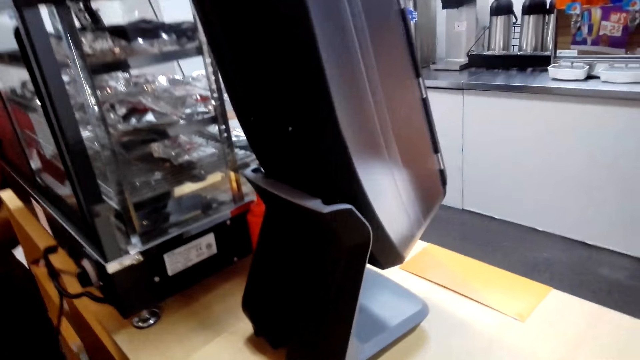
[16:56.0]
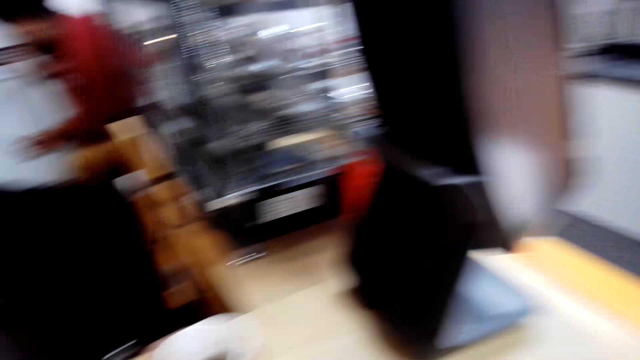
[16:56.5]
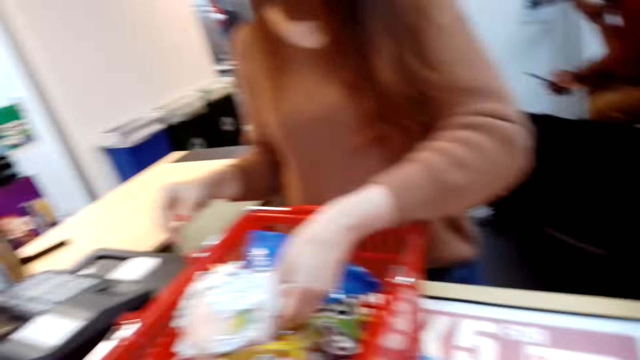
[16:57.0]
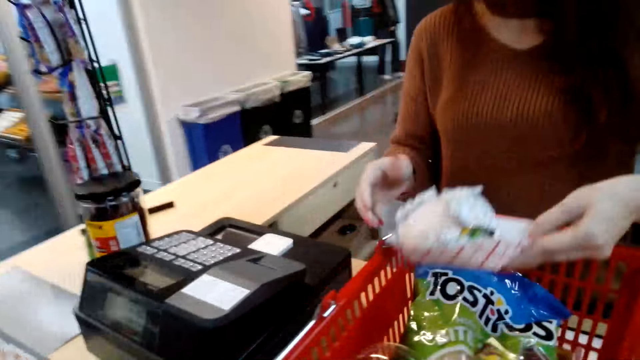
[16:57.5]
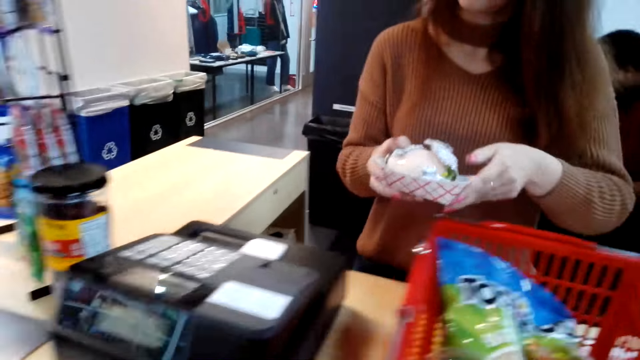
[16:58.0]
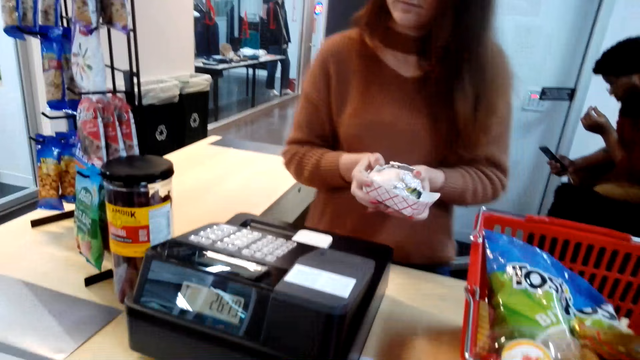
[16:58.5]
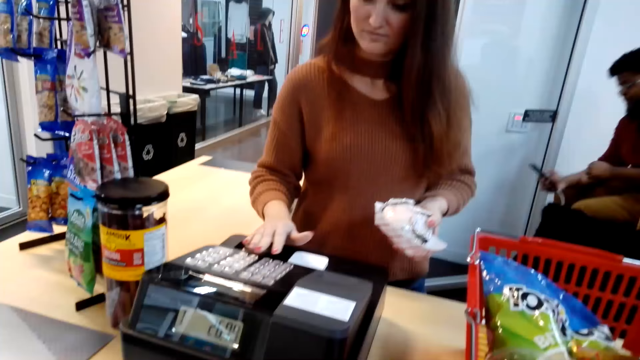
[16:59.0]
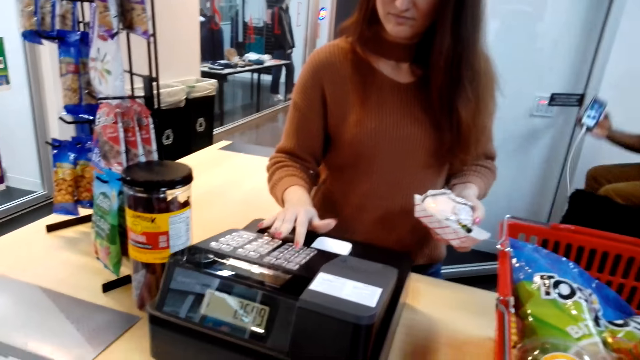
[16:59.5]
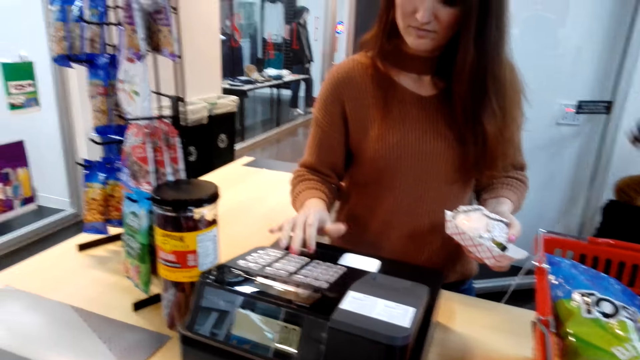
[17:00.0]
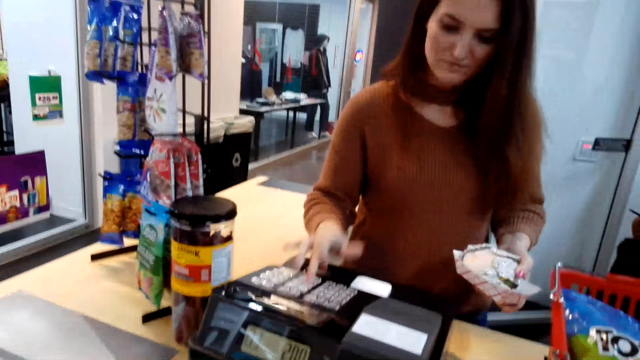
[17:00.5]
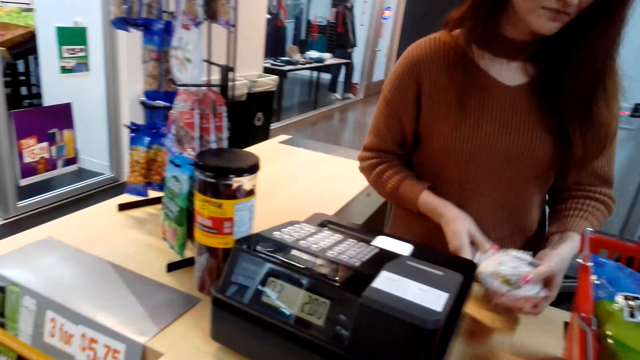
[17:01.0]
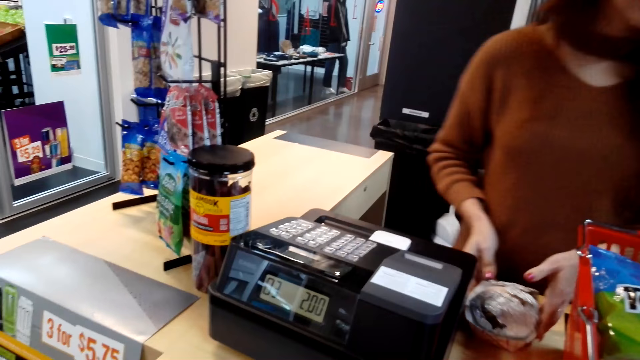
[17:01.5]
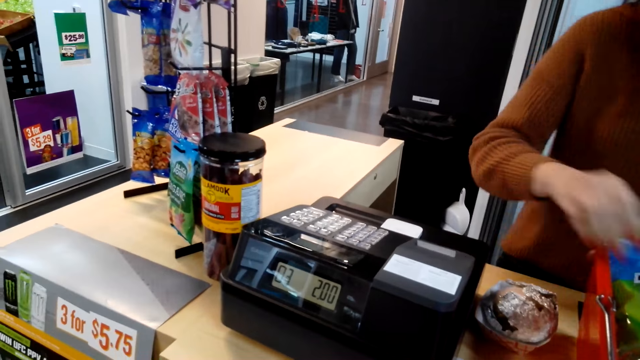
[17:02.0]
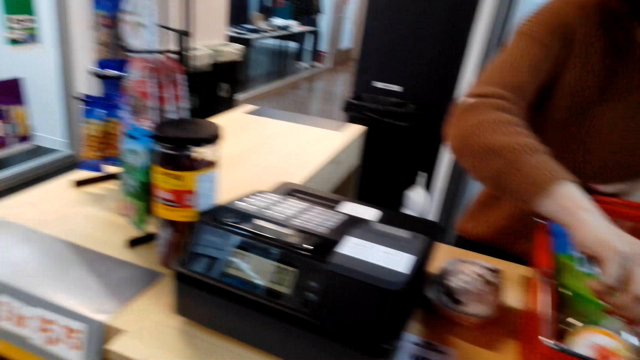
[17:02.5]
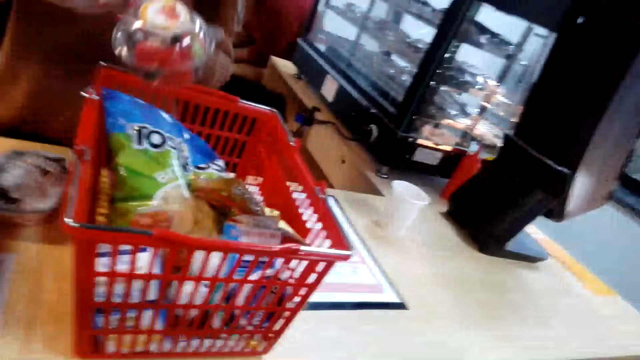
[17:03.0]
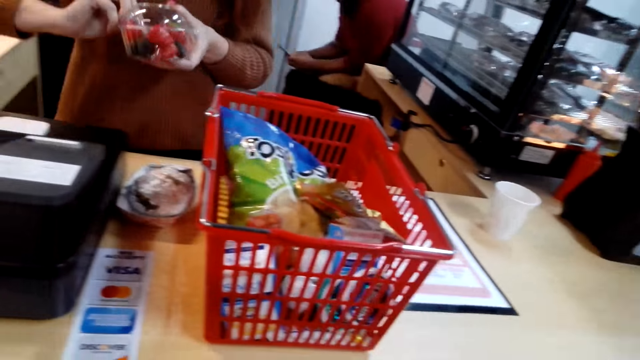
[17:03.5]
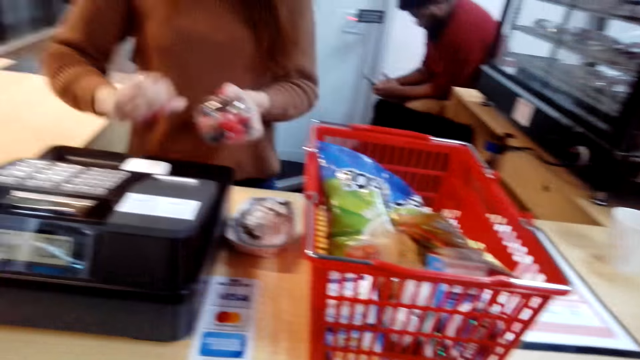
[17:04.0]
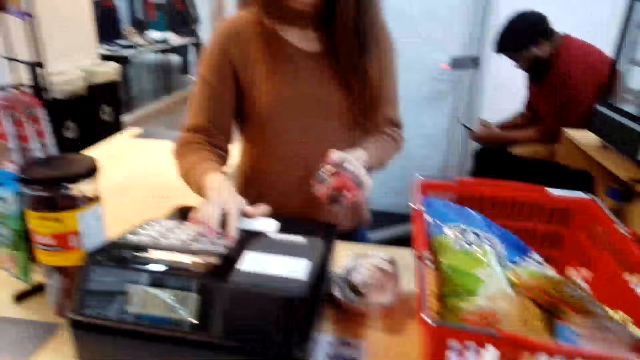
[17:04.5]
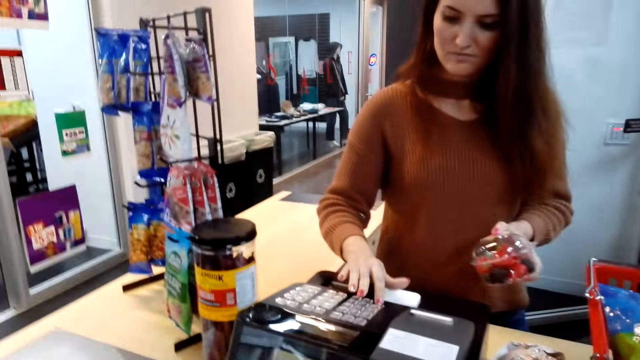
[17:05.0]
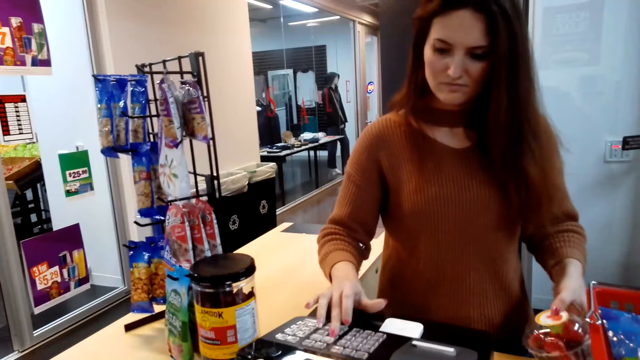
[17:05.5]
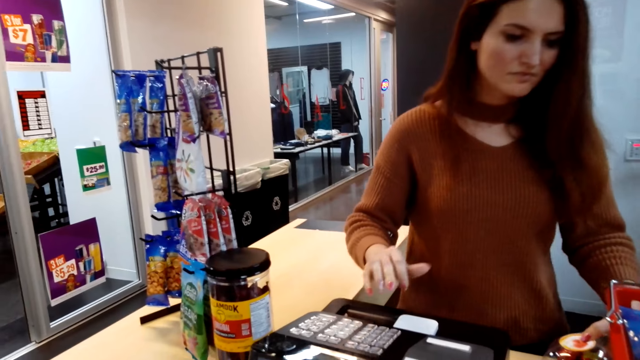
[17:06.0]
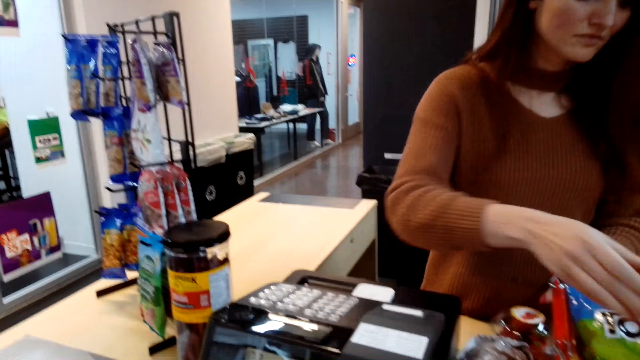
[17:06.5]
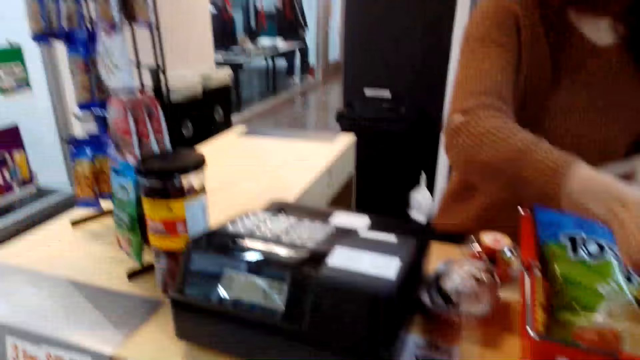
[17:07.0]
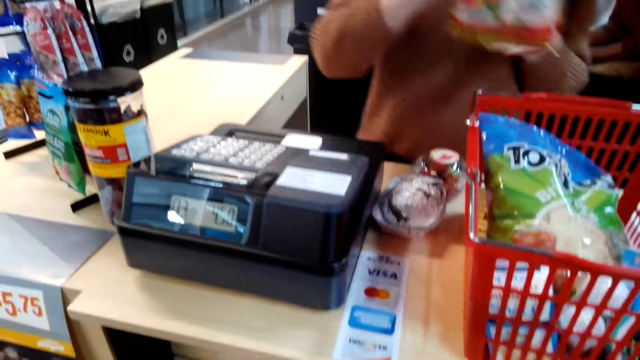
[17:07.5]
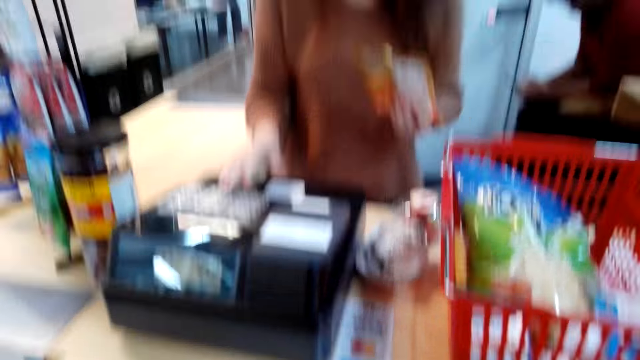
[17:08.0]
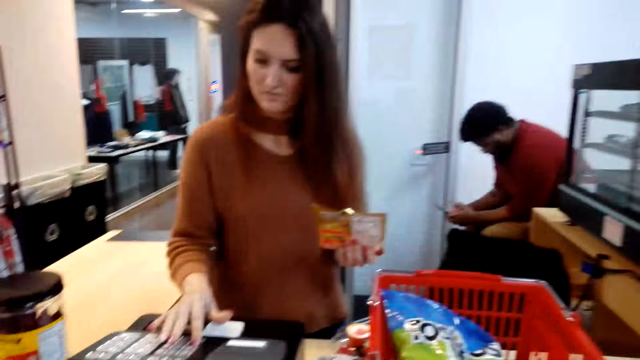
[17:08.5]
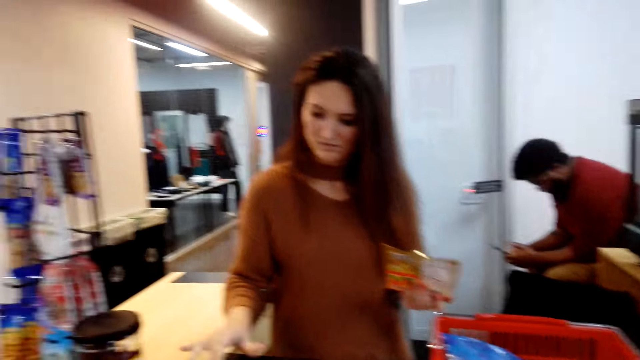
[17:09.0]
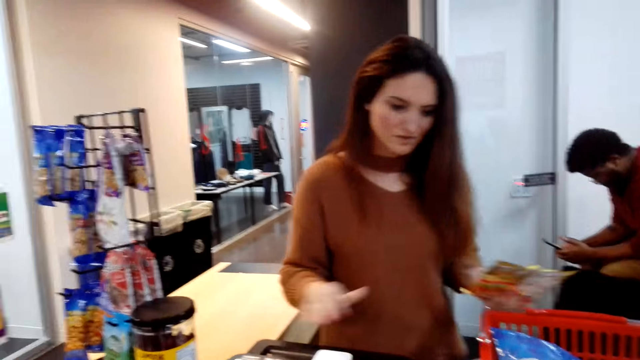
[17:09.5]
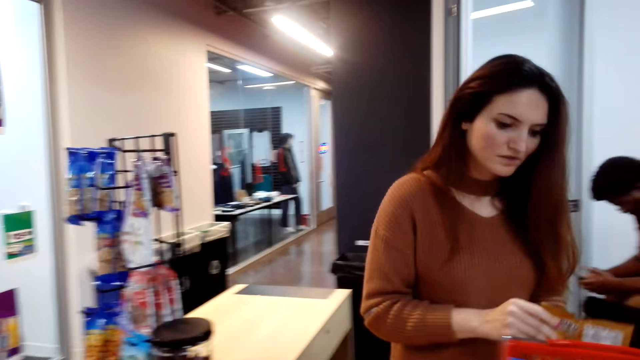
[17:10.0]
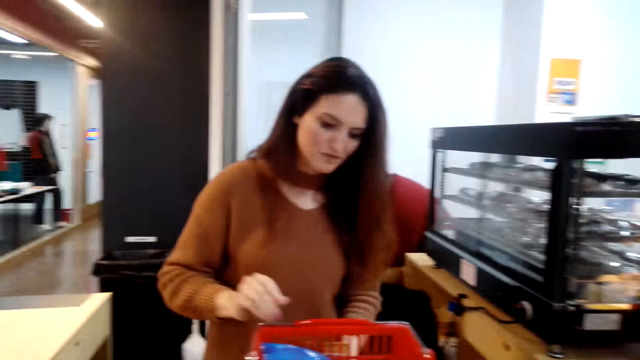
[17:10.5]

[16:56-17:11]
The camera wearer looks around. A cashier picks up the food from the basket and types on the register machine. The cashier puts the food on the table, picks up the container from the basket and types on the register machine. The cashier puts the container on the counter, picks up a packet of candy from the basket and types on the register machine.

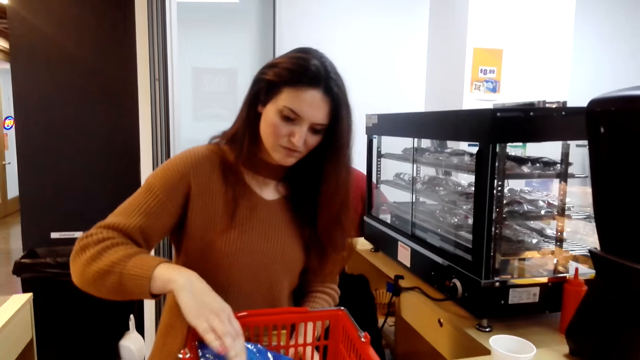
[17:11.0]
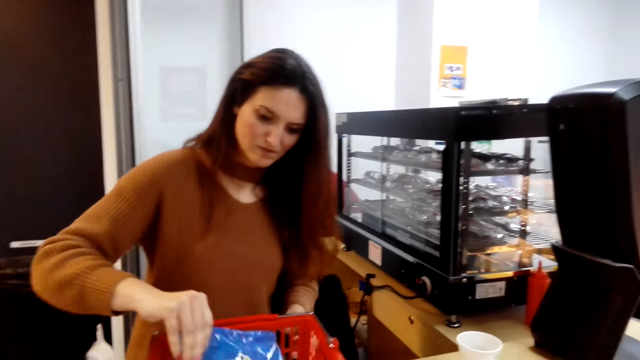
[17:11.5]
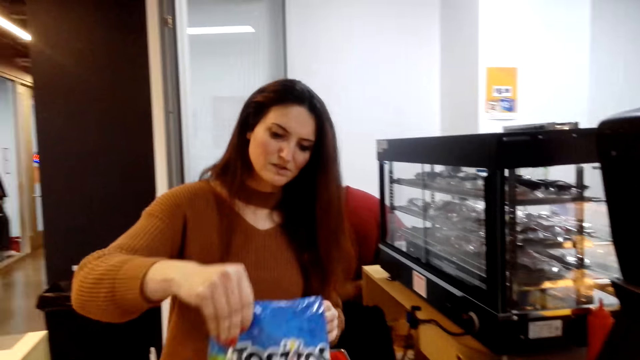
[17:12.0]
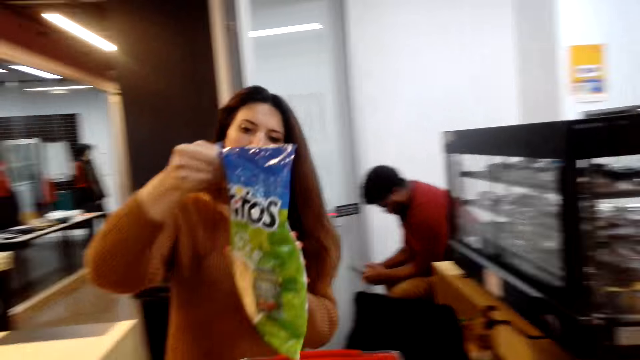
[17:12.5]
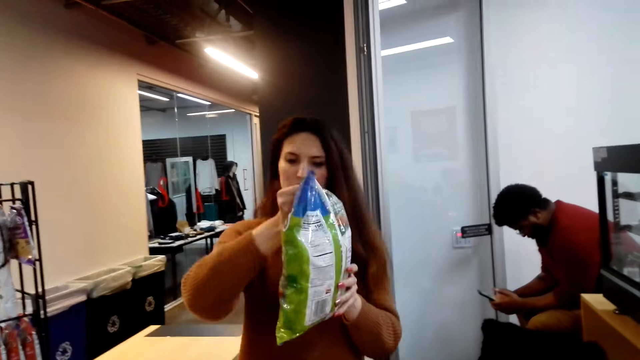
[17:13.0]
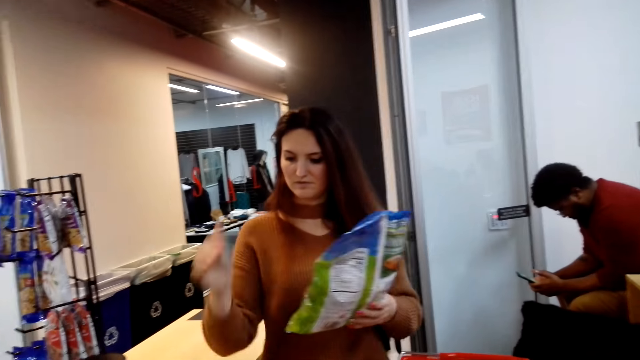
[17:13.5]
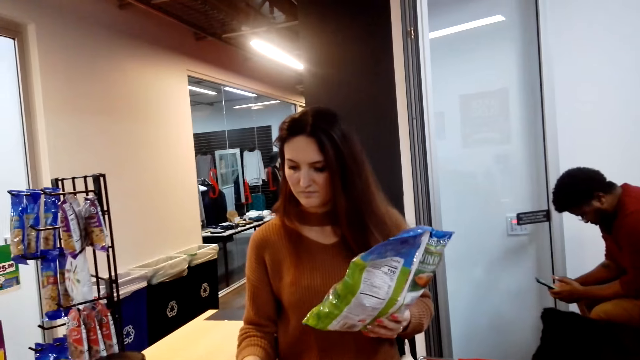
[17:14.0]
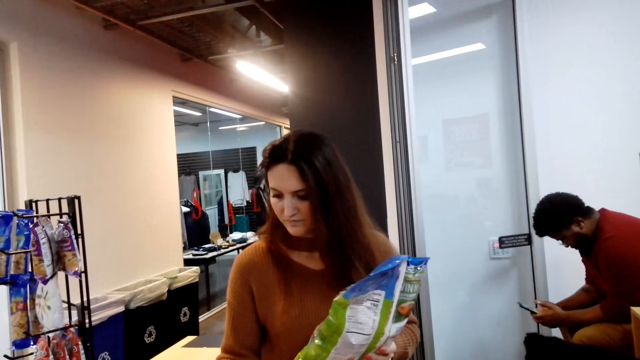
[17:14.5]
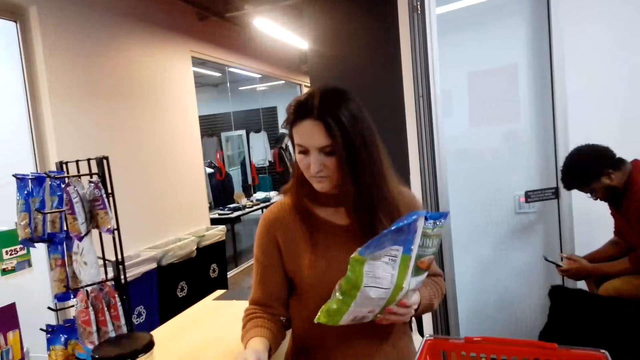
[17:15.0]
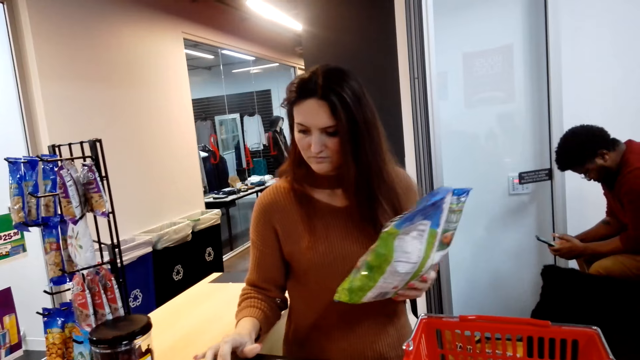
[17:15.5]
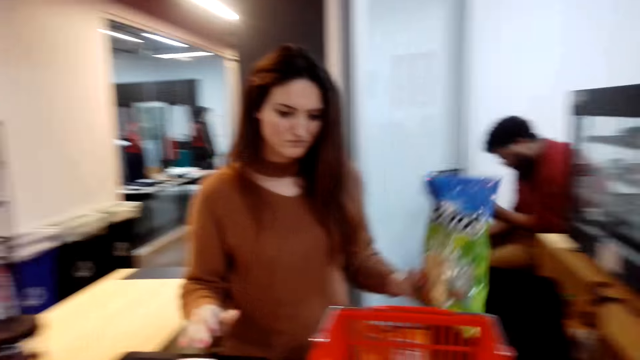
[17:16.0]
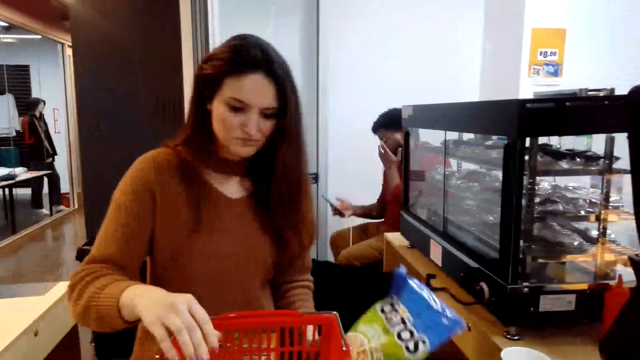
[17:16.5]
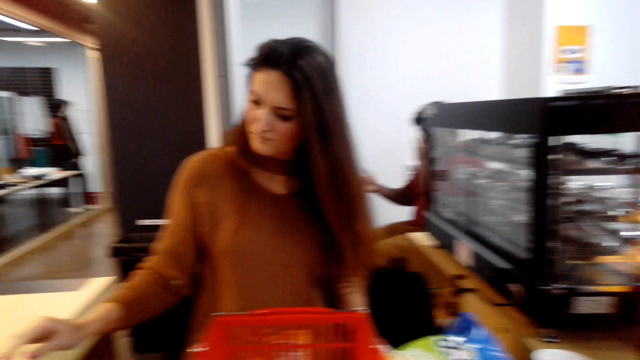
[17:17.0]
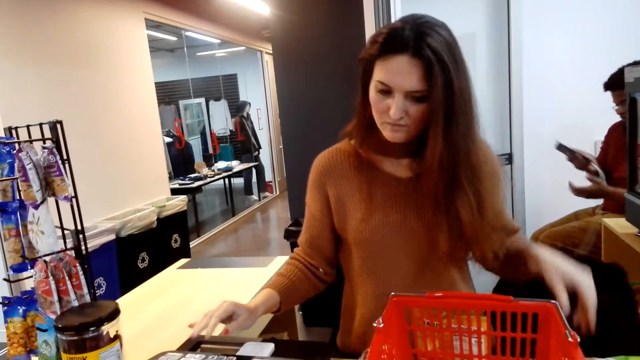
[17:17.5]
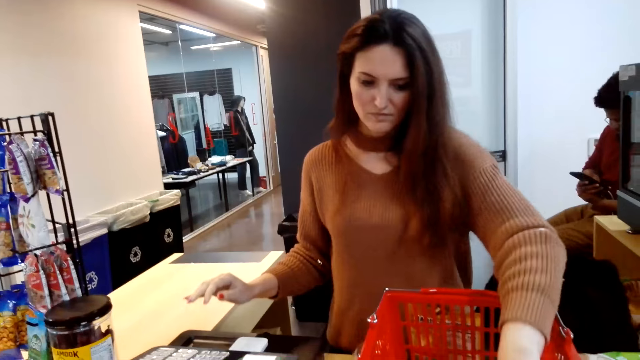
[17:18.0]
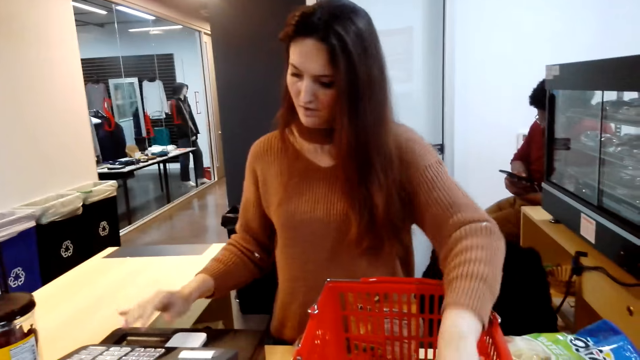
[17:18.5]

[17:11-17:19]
A cashier picks up a packet of bites from the basket. The cashier presses the teller machine. The cashier types on the register machine, puts the packet on the counter and takes tins.
